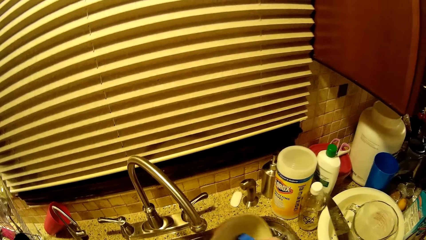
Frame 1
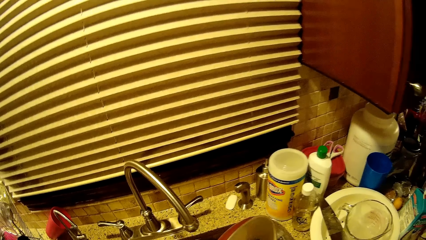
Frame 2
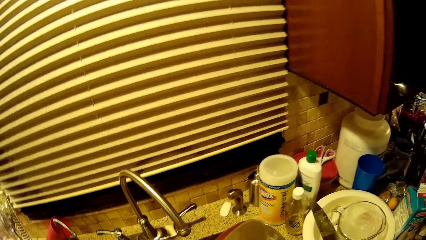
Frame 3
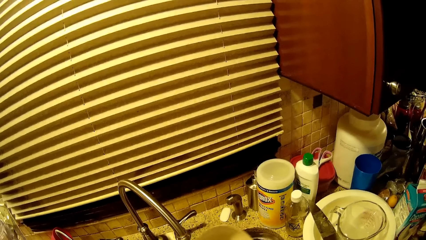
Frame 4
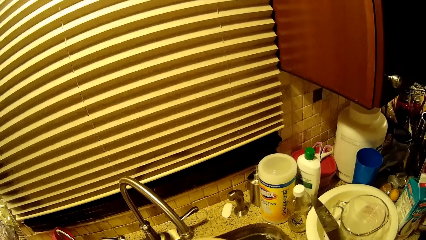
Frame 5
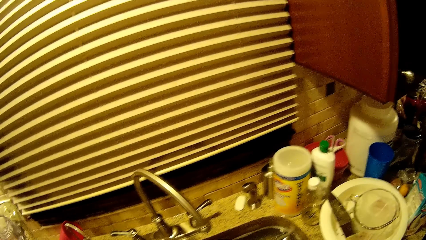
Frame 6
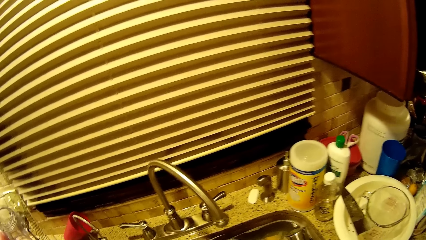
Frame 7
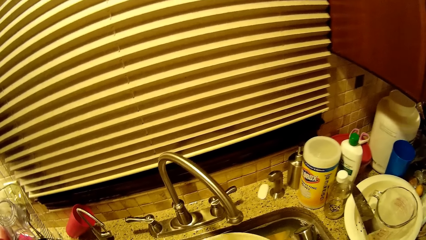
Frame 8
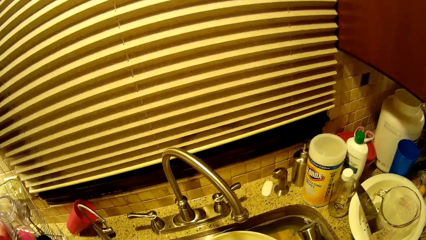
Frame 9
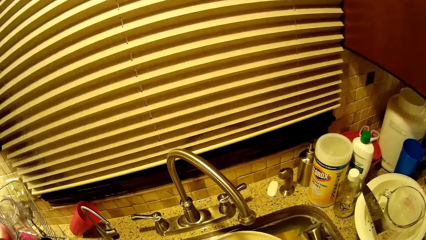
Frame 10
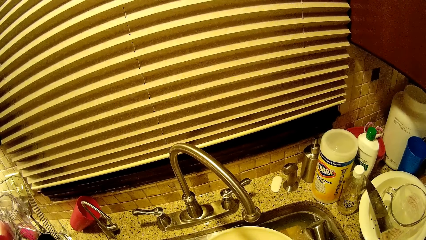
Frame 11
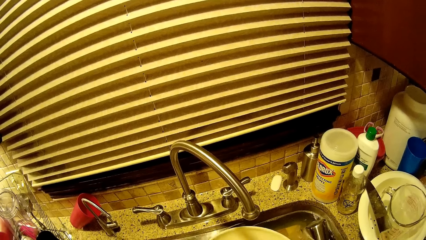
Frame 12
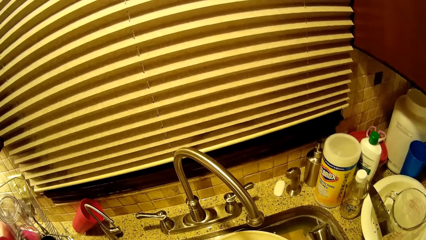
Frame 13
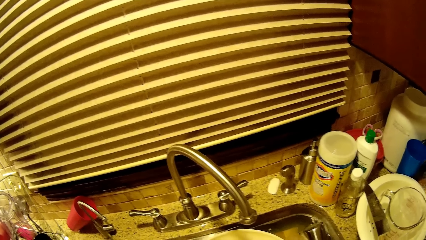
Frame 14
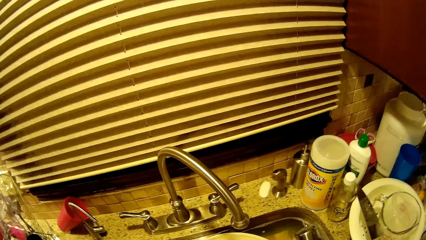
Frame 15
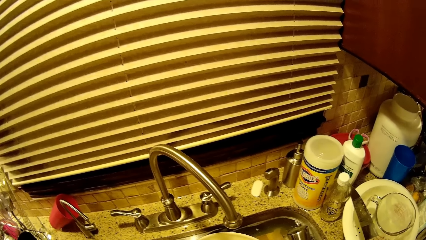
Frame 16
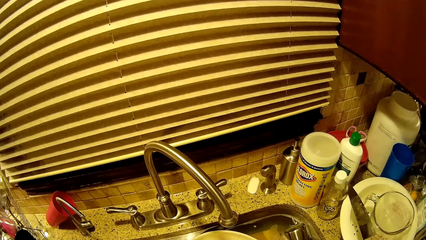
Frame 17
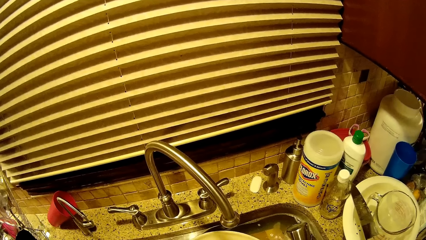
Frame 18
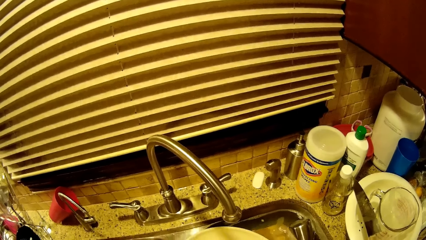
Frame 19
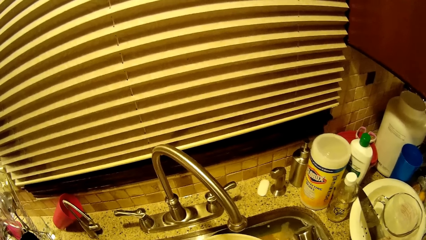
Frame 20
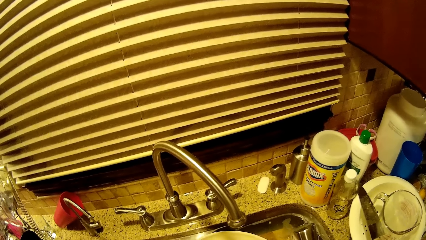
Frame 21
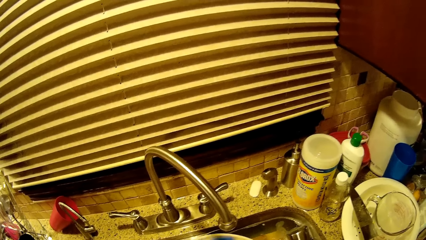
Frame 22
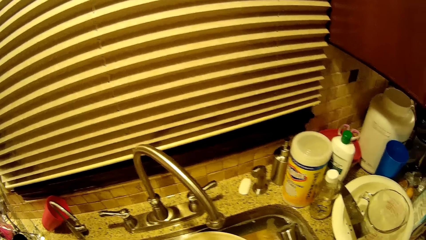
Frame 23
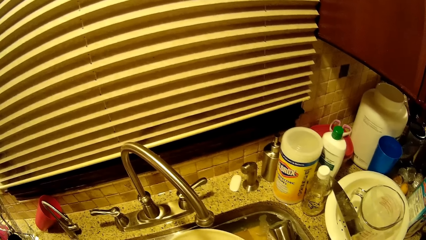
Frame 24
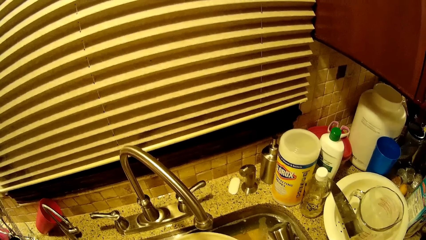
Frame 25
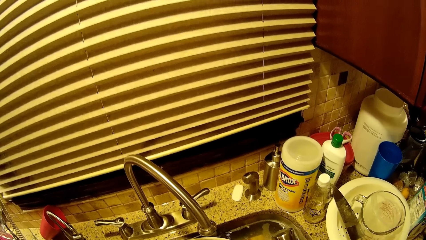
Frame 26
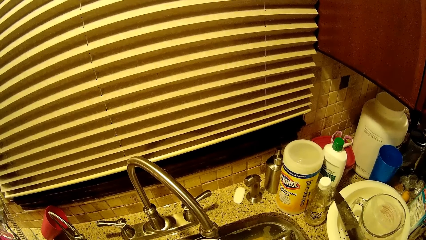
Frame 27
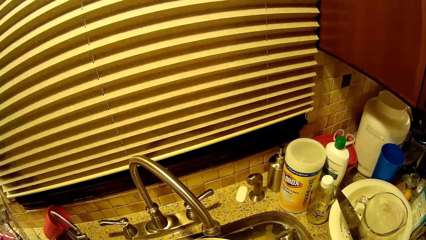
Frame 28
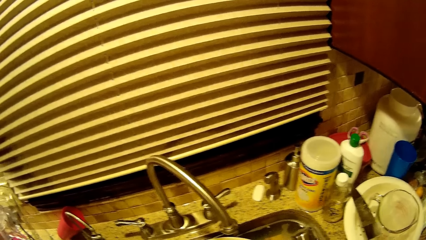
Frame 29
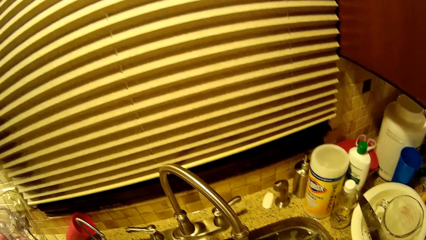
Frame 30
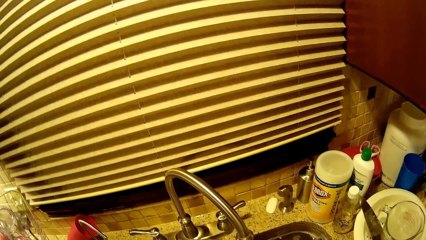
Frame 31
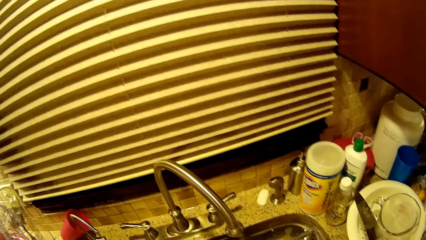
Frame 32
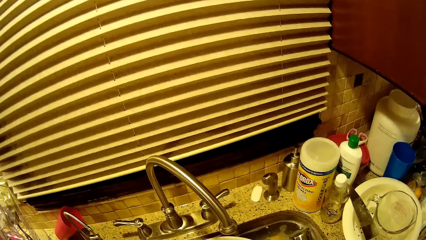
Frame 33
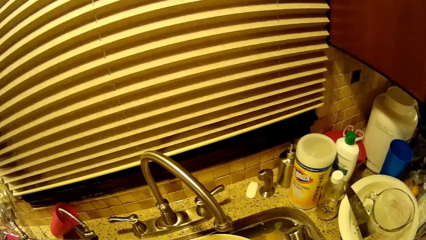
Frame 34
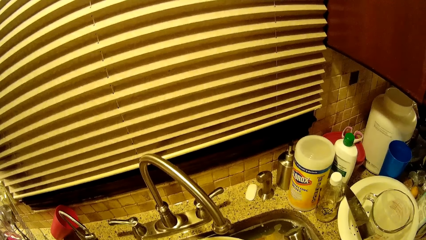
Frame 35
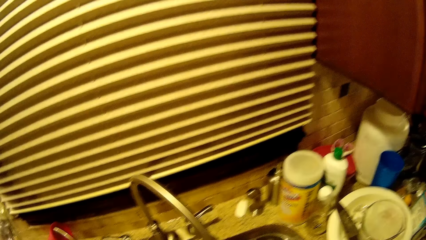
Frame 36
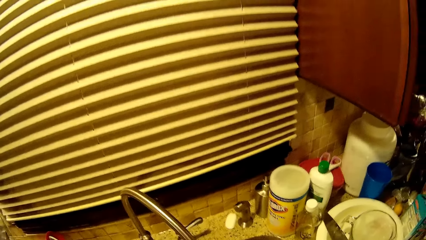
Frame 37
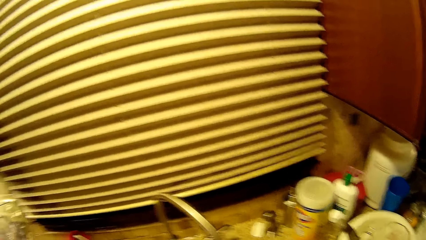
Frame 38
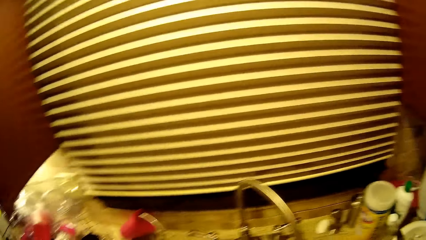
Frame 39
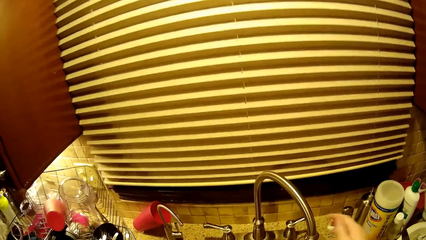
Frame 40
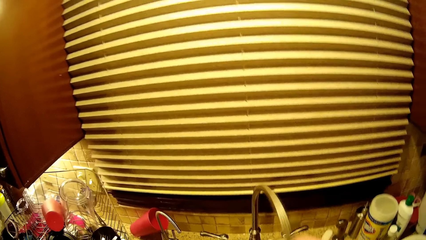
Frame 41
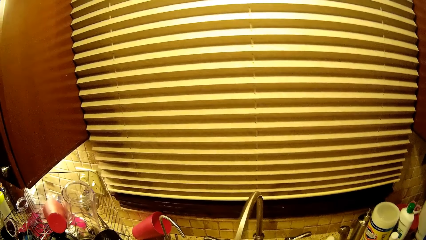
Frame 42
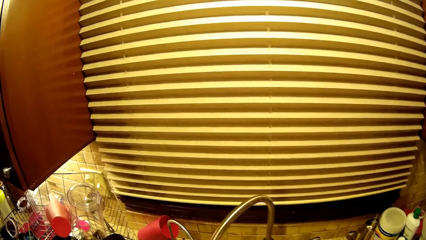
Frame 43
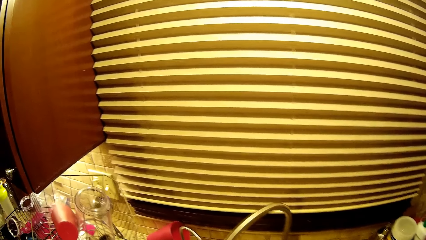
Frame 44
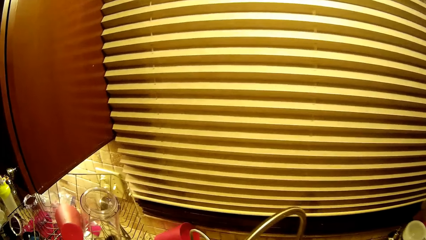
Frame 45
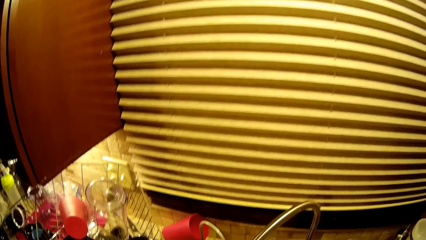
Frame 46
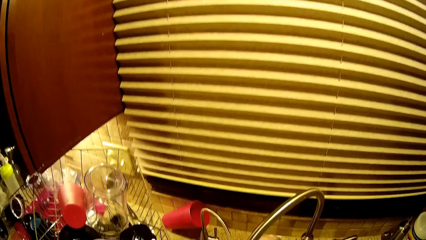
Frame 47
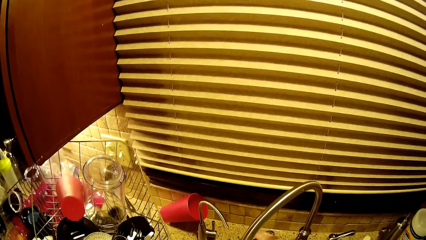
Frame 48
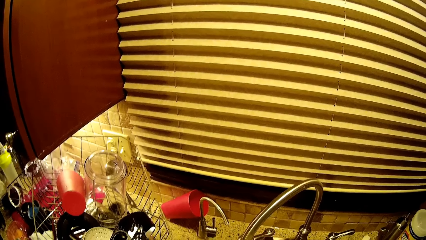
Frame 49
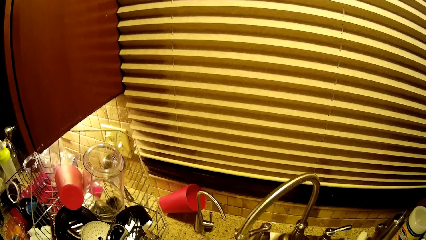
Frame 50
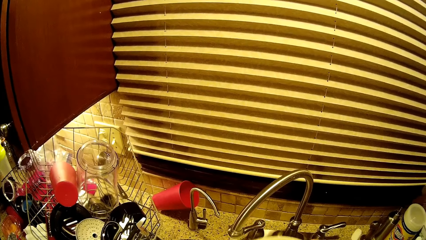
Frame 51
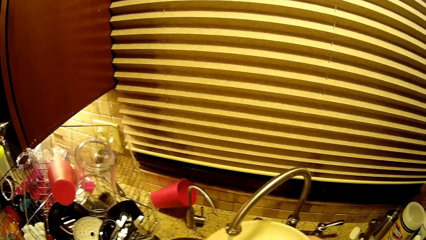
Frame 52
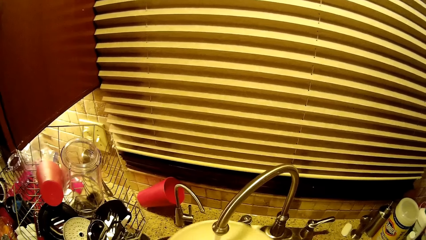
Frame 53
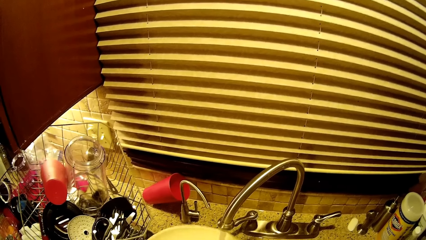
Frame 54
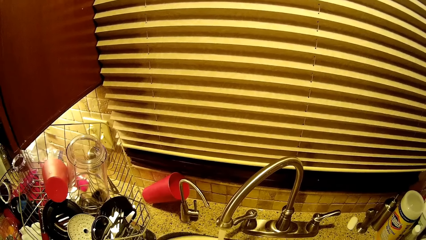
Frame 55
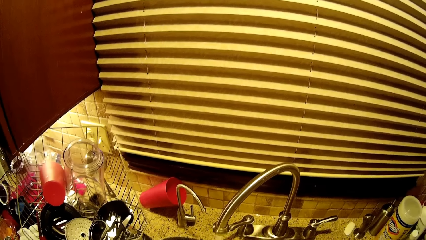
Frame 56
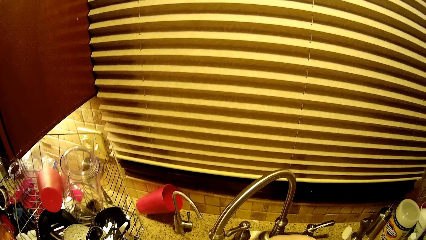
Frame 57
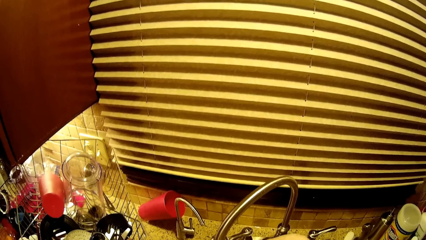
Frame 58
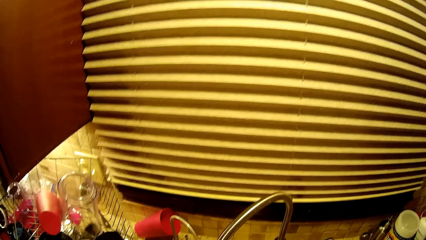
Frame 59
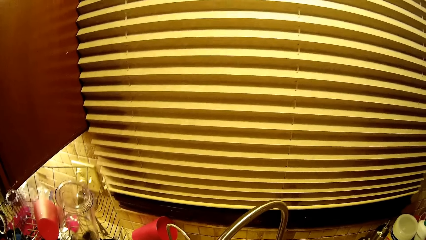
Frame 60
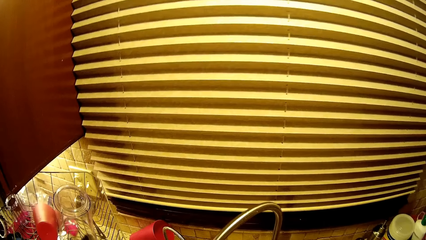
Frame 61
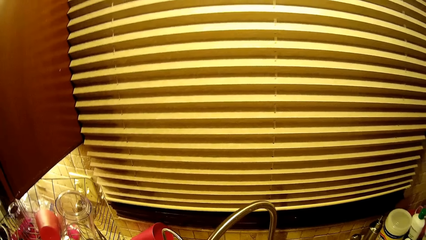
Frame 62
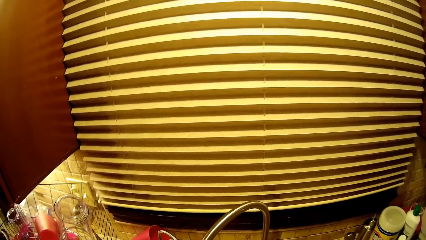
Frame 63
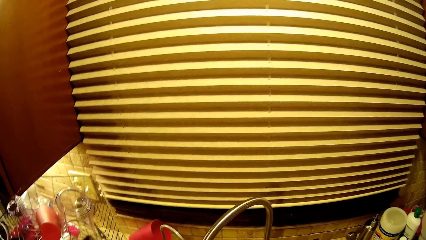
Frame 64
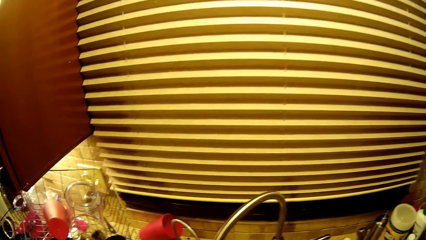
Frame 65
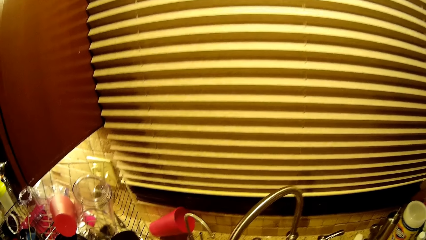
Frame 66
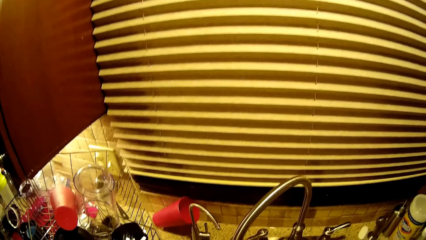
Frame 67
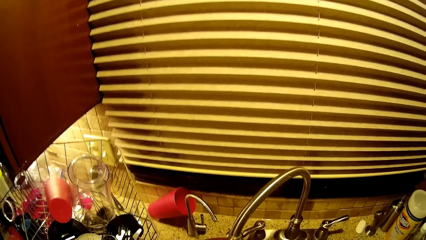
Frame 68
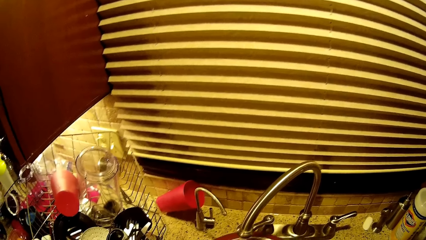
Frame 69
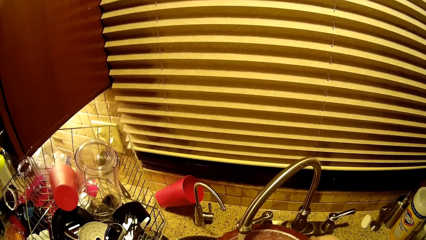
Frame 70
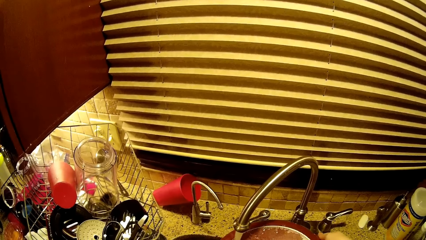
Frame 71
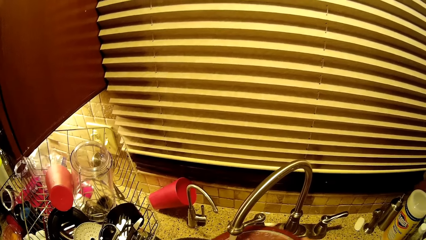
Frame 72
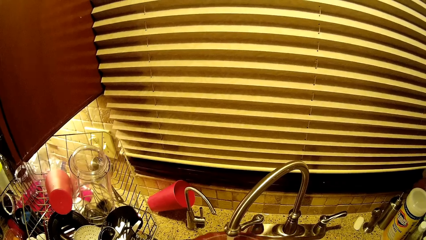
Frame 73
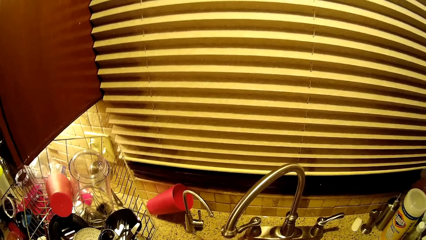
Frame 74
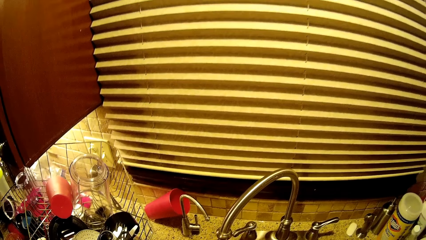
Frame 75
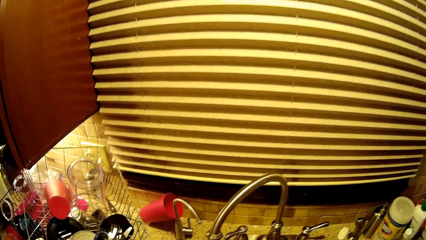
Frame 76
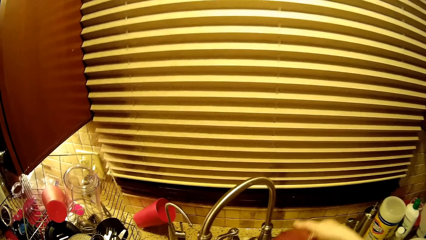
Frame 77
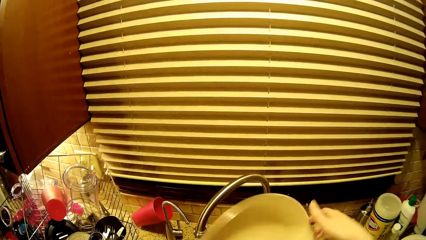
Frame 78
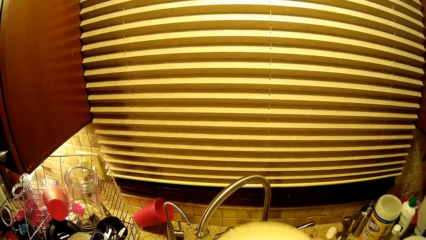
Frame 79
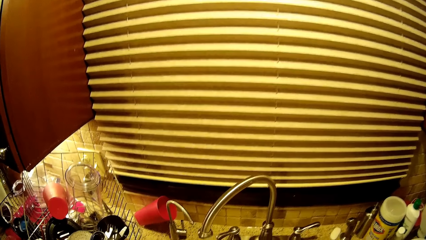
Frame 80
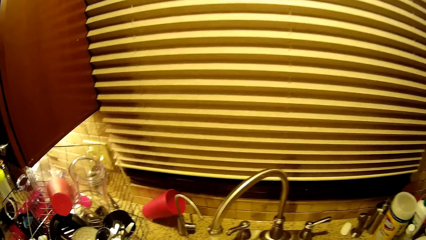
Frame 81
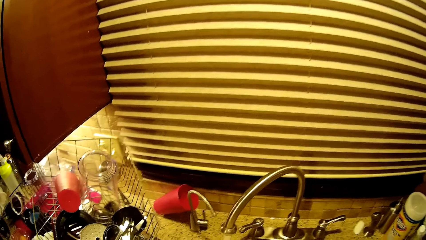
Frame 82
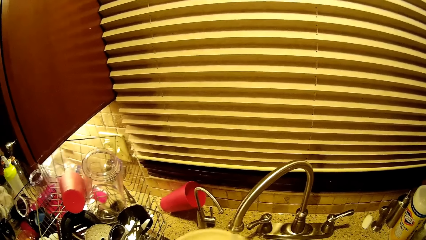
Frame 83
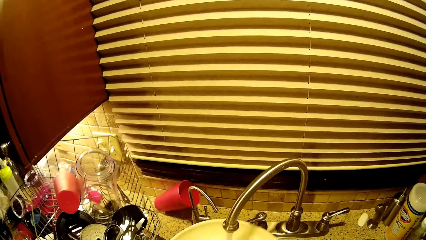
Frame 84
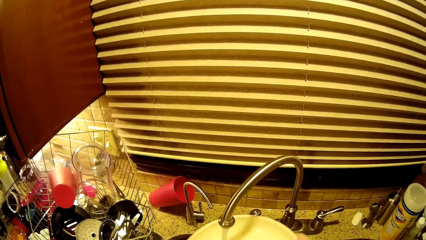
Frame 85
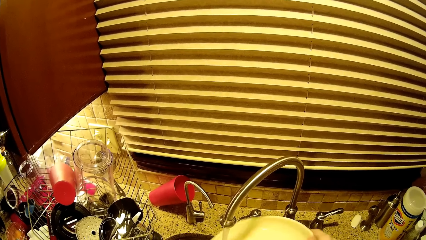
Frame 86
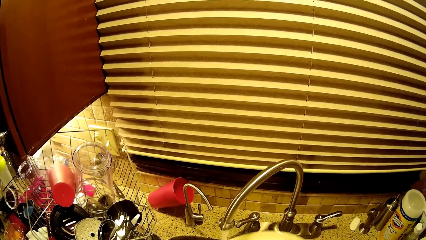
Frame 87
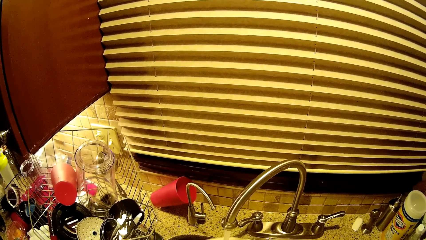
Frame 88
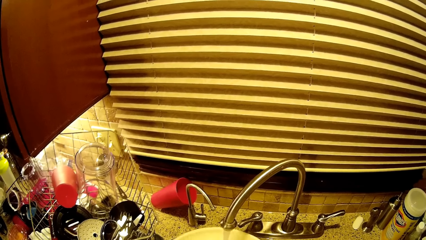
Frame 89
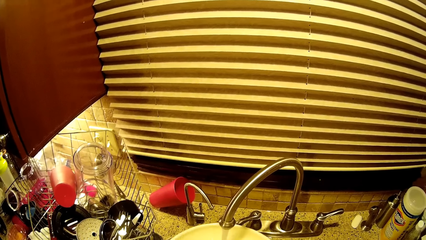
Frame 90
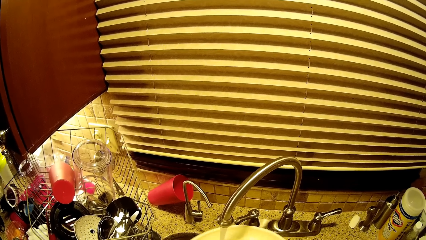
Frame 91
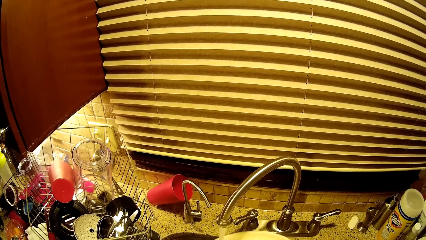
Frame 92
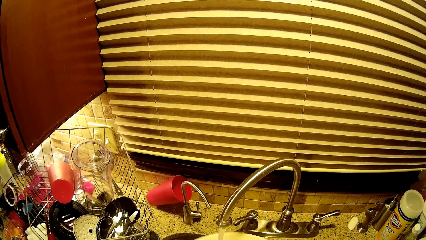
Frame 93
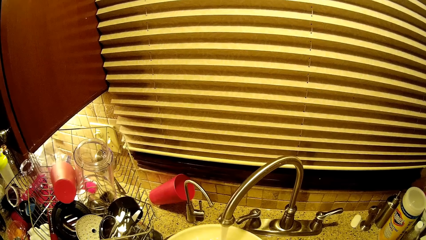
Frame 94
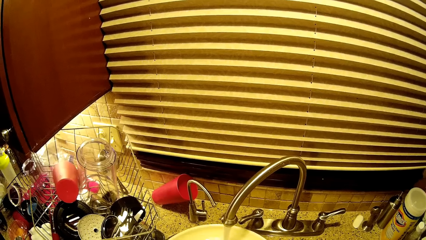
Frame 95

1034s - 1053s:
The camera wearer moves the water tap. They wash the pan.
